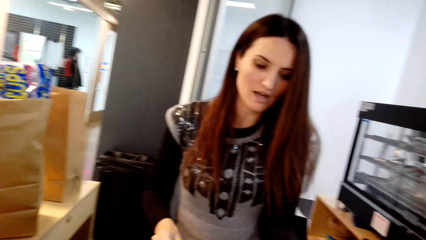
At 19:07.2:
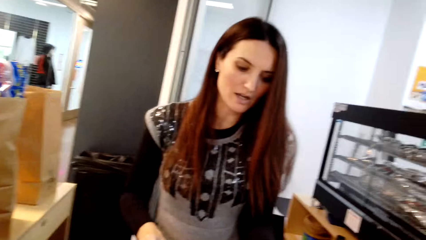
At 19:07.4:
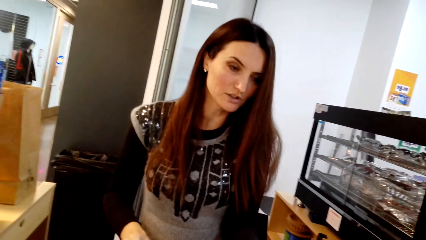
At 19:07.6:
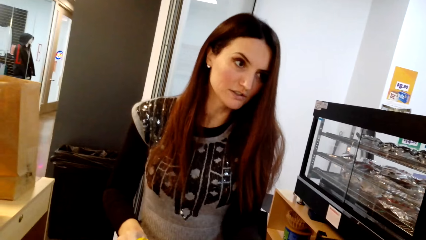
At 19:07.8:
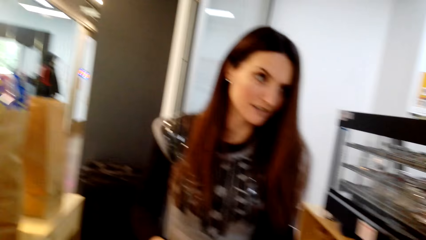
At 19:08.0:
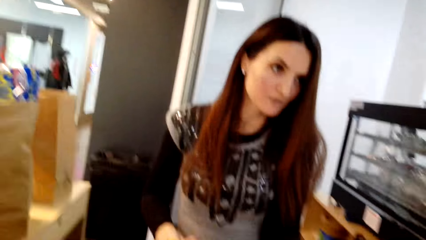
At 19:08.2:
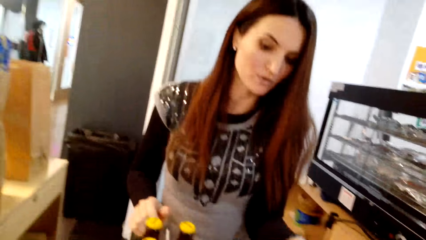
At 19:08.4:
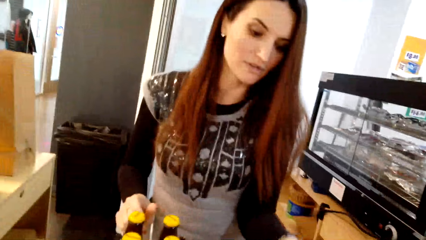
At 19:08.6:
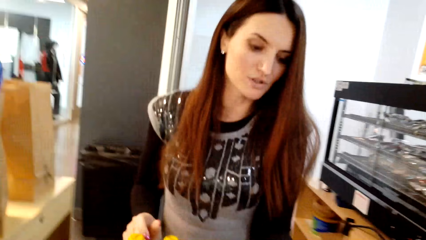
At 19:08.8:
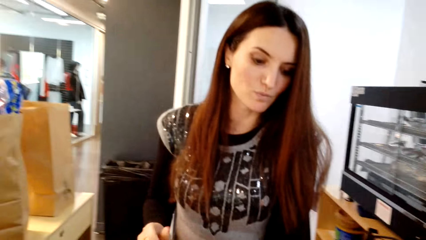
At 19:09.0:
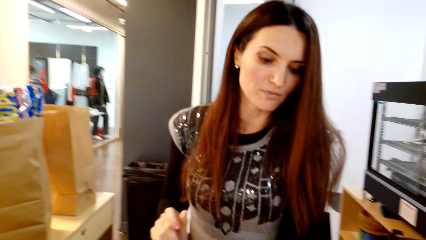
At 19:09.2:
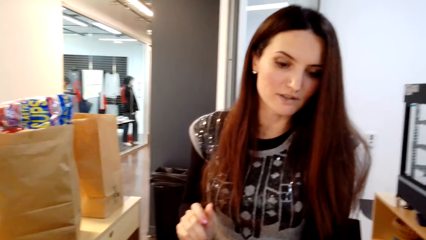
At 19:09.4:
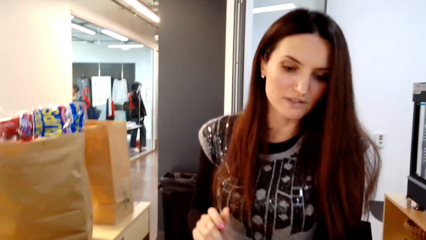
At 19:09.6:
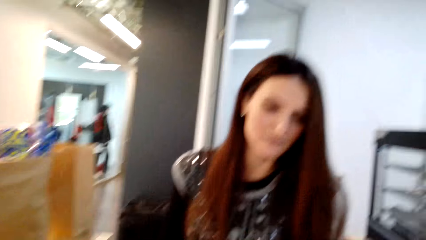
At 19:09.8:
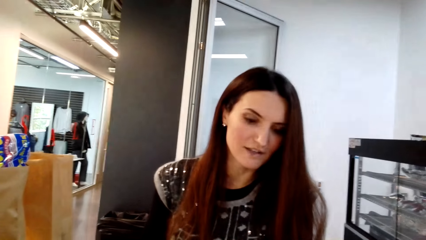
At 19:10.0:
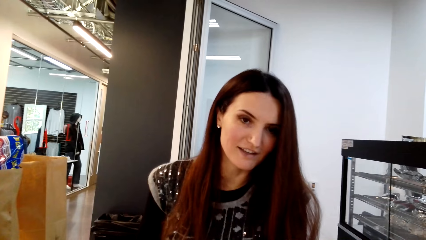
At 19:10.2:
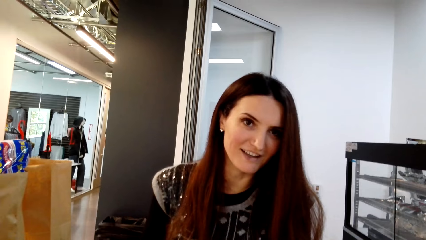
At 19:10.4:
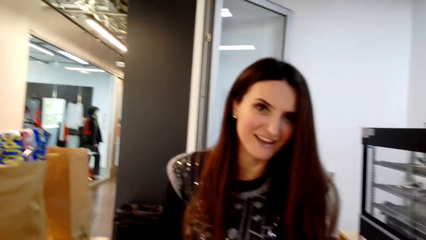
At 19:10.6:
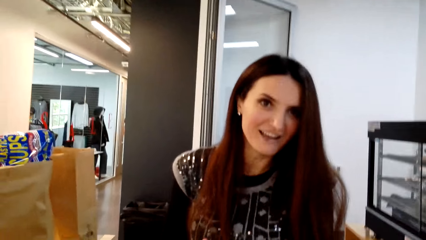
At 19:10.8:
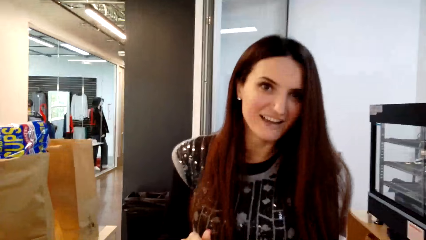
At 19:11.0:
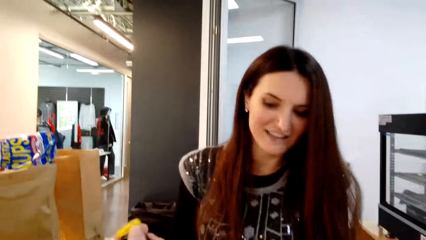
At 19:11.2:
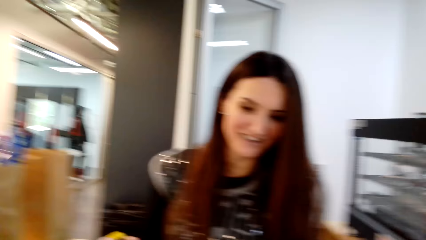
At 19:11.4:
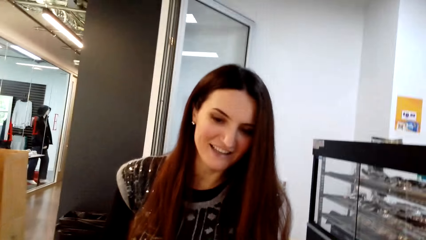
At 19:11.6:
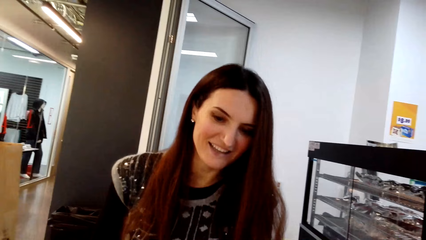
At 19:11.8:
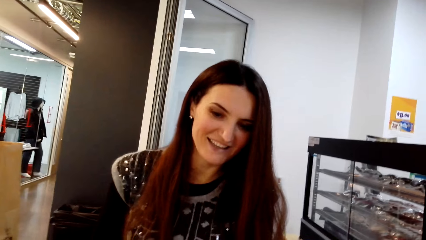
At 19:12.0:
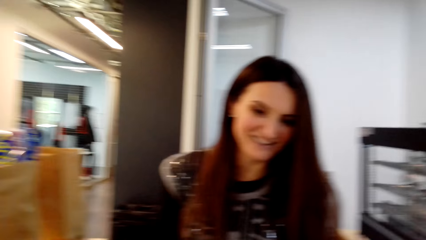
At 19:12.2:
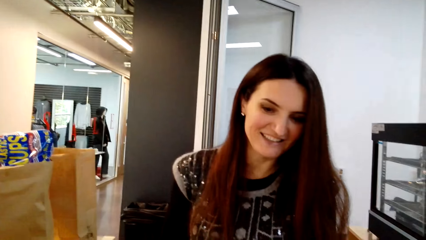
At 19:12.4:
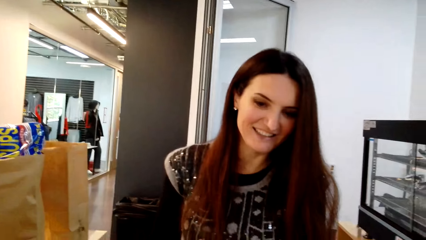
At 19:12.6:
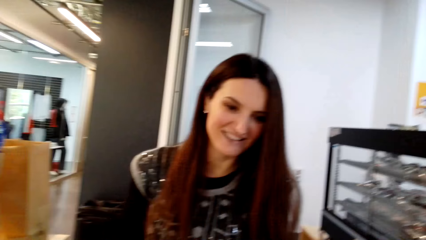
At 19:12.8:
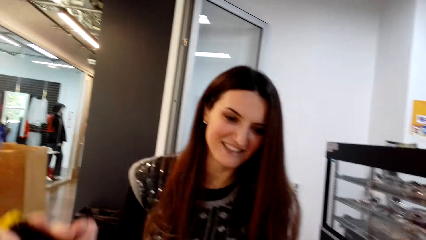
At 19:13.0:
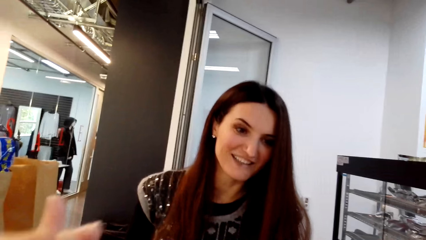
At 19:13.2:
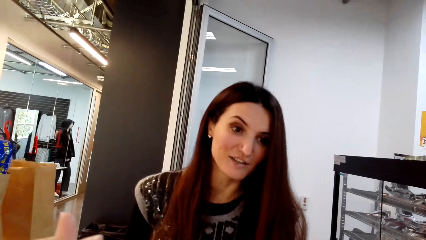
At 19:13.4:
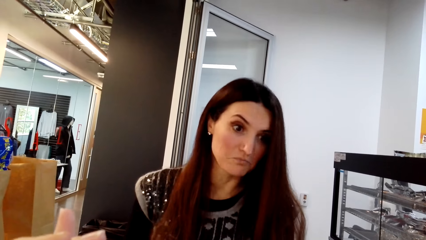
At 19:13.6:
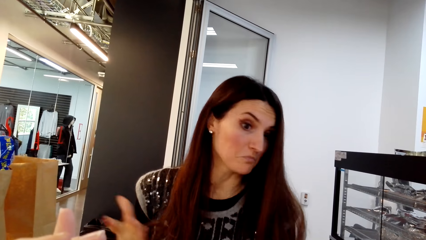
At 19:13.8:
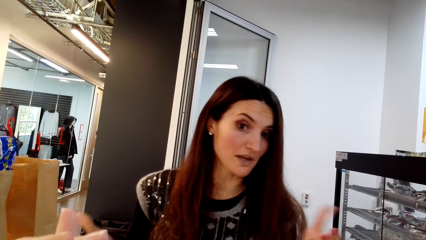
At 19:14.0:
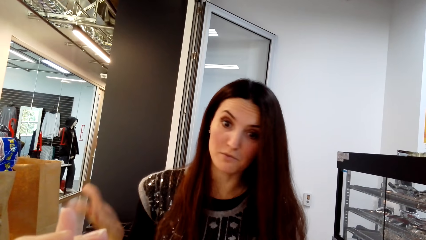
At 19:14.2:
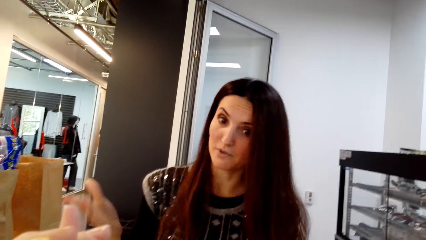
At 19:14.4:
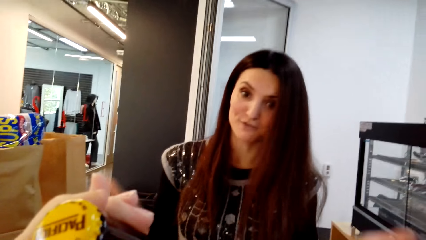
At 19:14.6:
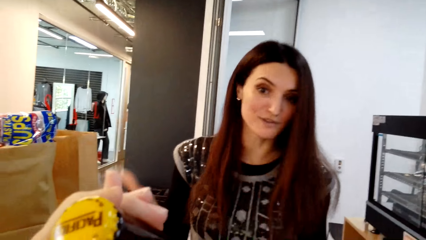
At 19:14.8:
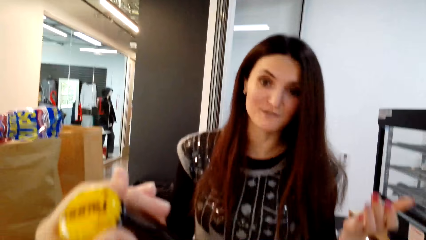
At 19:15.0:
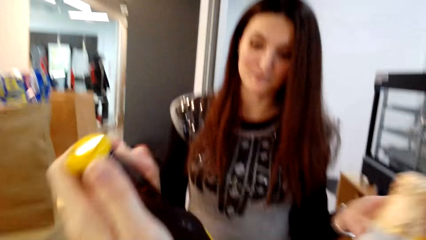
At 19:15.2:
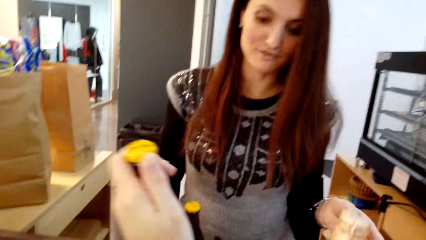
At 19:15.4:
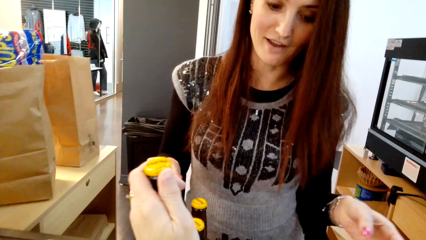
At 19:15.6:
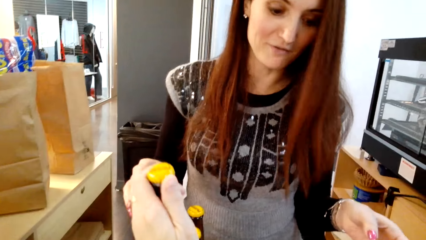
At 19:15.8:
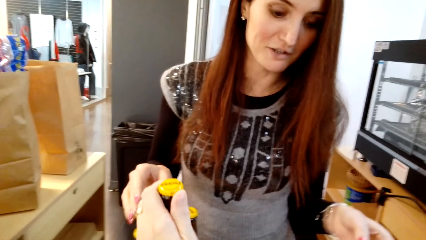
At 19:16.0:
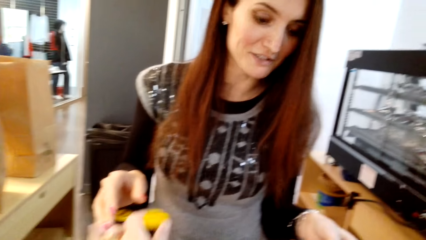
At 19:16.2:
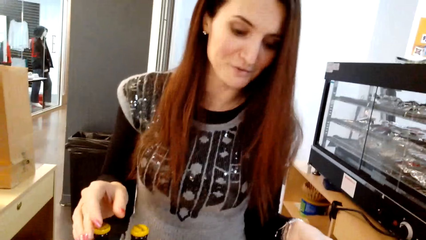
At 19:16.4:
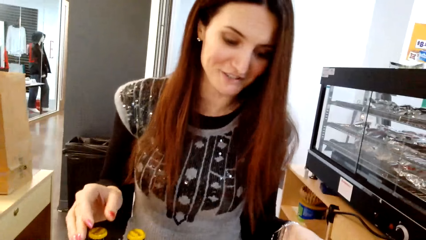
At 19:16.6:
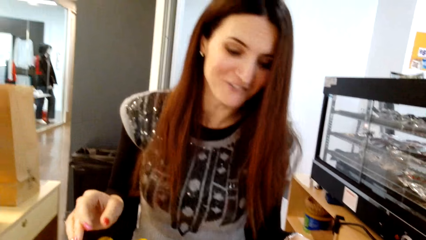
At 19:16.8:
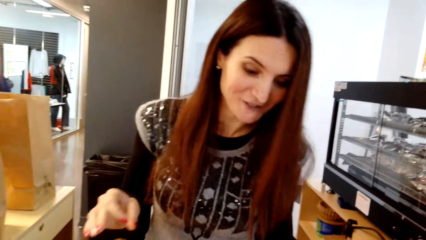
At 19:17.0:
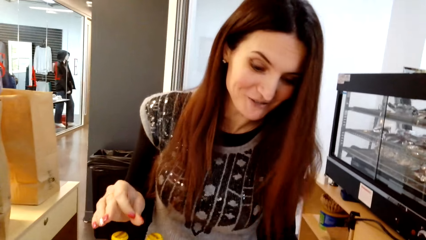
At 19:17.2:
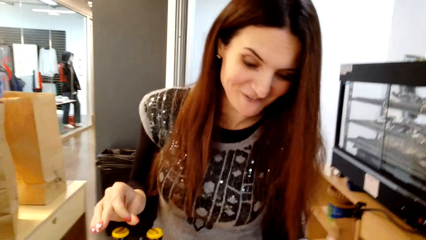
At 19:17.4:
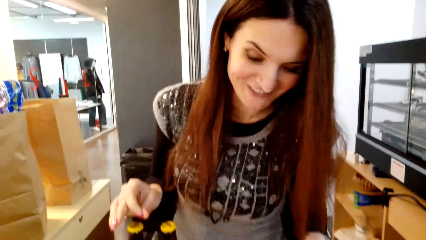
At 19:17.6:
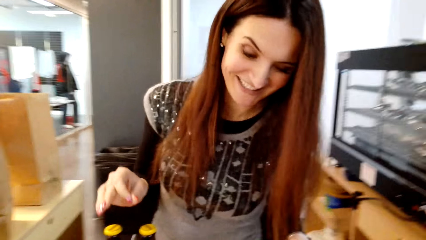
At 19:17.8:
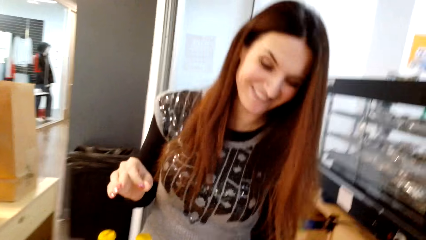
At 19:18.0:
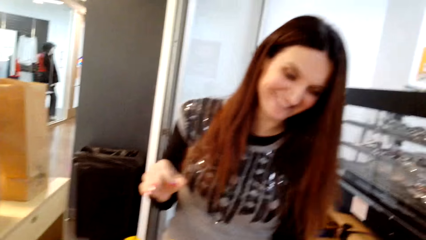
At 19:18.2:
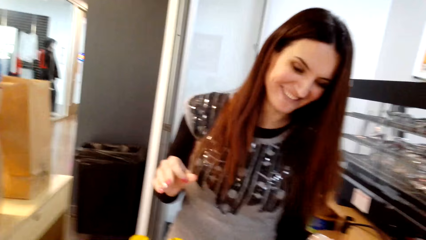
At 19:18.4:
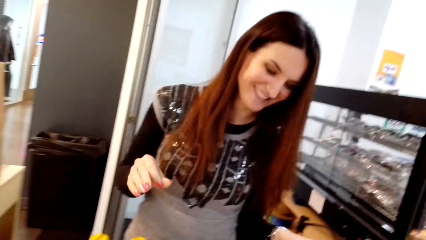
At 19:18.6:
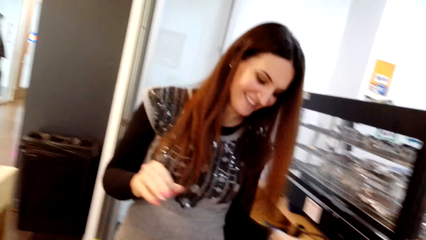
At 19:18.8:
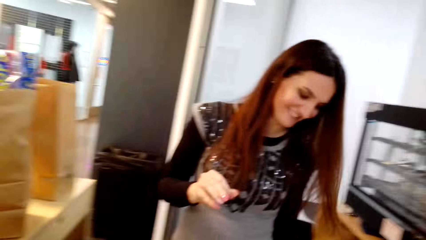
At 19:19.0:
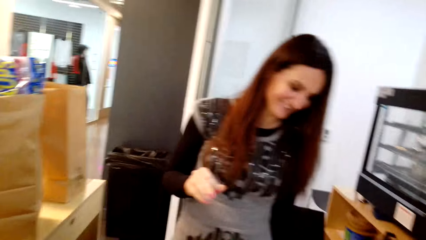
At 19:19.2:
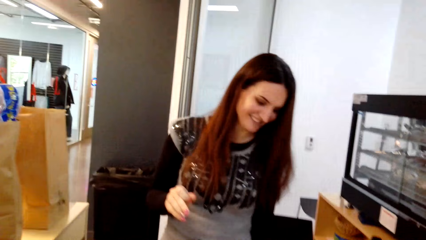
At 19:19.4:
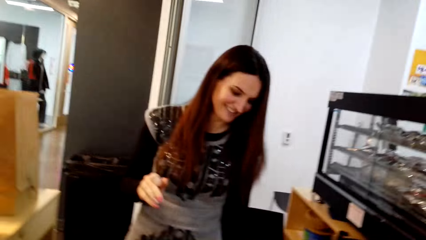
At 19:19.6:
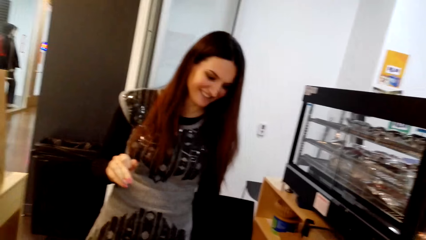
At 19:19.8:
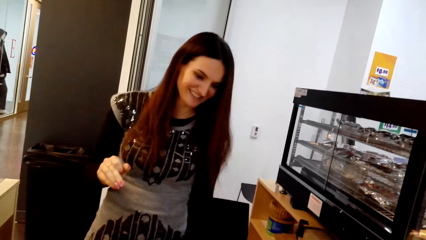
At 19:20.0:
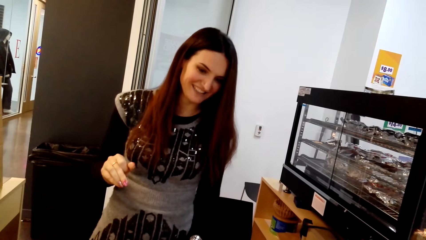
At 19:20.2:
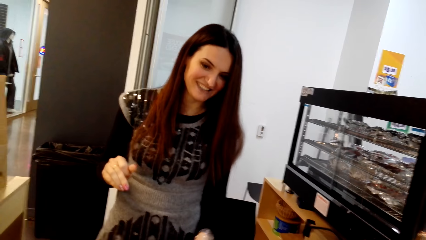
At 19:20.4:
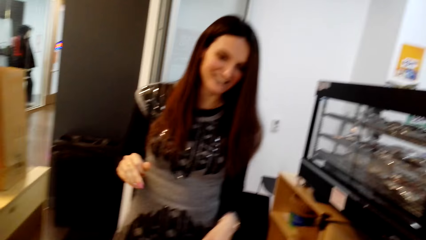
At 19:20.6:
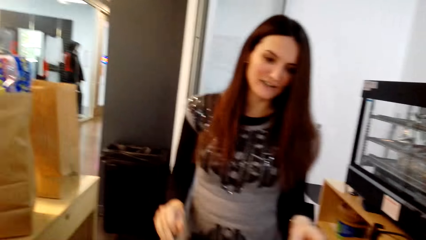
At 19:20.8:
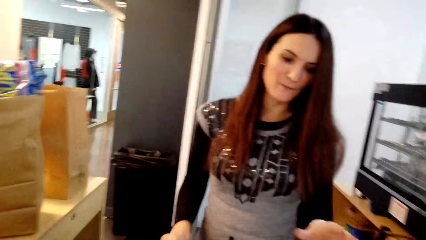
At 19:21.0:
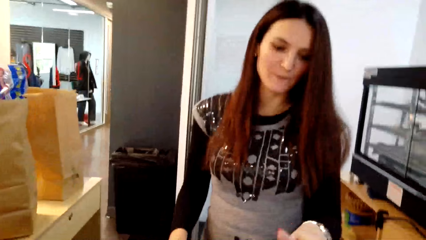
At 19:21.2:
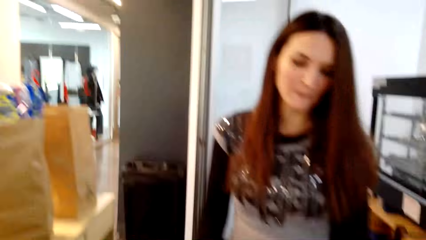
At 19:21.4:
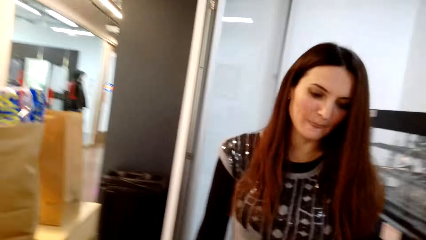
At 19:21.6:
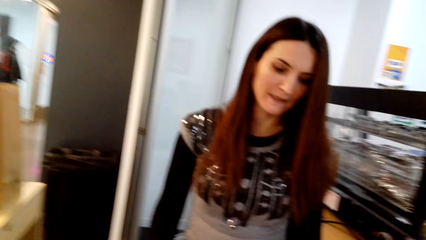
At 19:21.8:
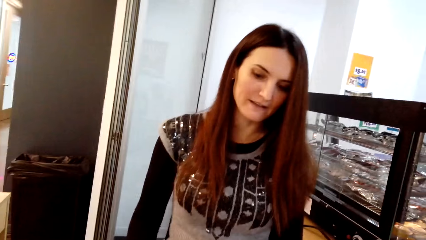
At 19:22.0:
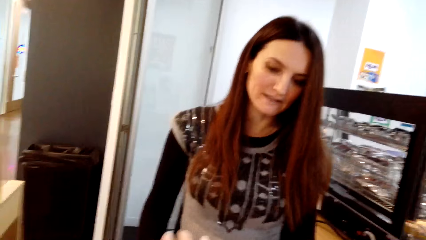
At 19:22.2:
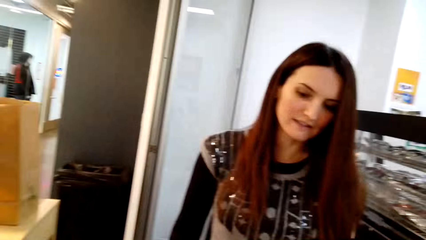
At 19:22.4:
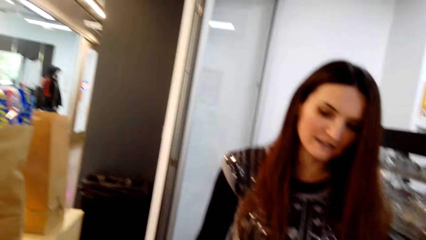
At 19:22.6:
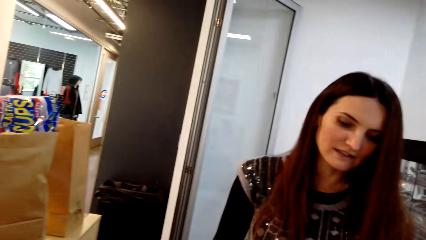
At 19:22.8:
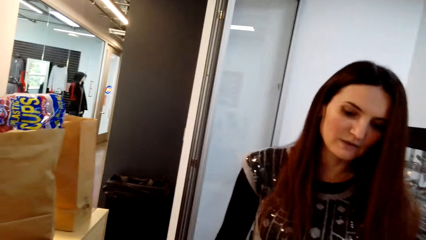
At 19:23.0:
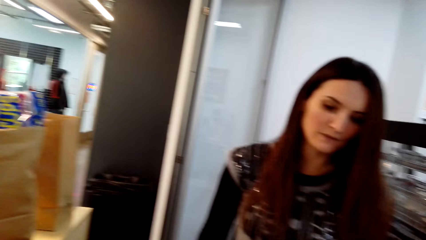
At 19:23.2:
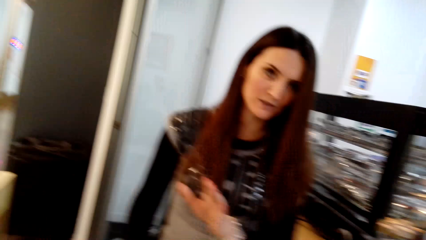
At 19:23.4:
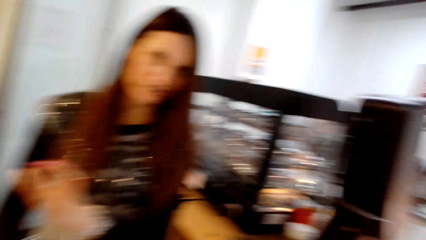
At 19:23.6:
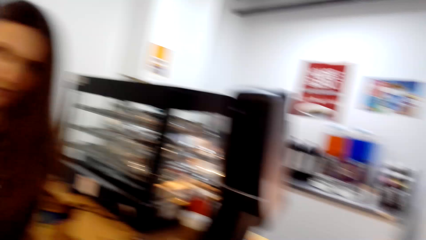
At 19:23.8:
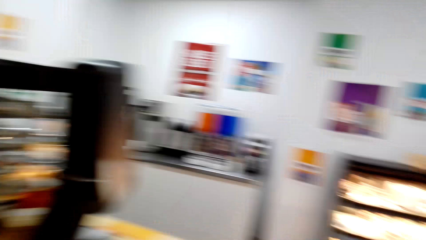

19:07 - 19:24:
A lady converses with the camera wearer. The camera wearer converses with the lady. The lady converses with the camera wearer and moves hands. The camera wearer holds a beer. They put the beer in a crate. They converse with the lady.
